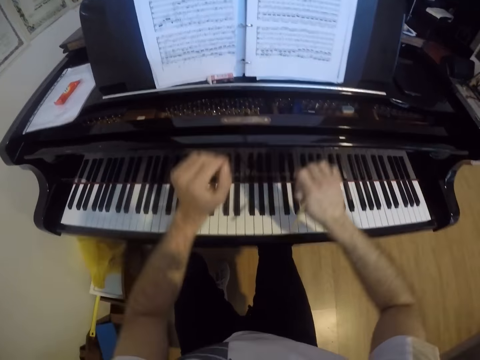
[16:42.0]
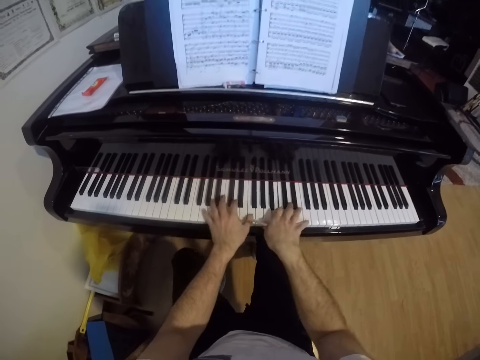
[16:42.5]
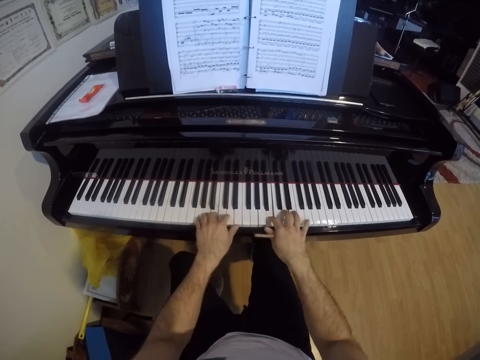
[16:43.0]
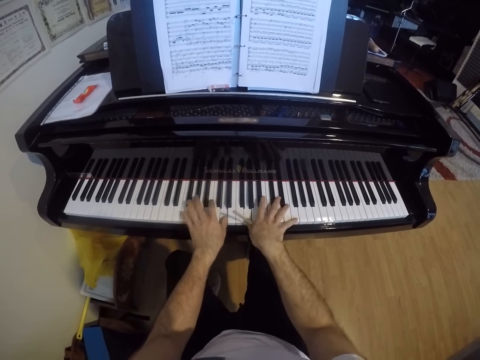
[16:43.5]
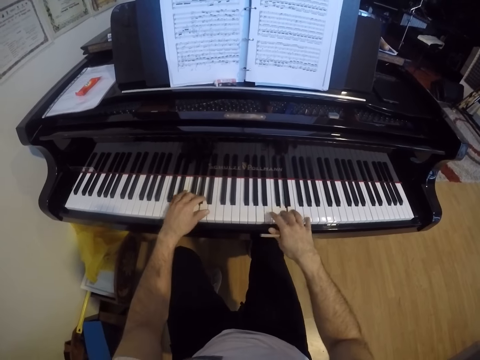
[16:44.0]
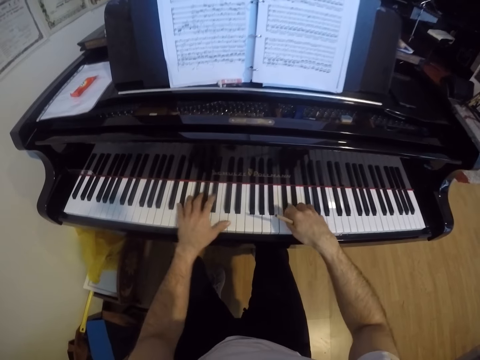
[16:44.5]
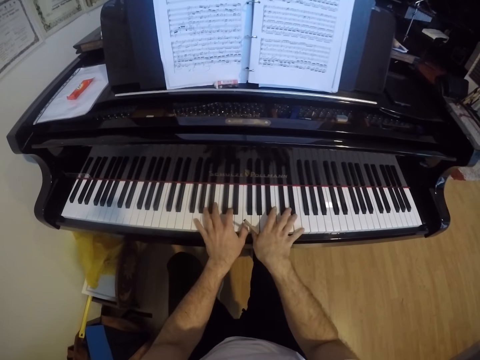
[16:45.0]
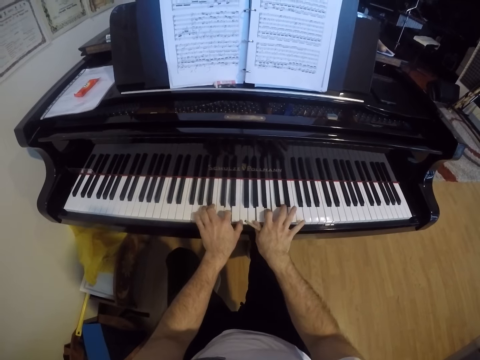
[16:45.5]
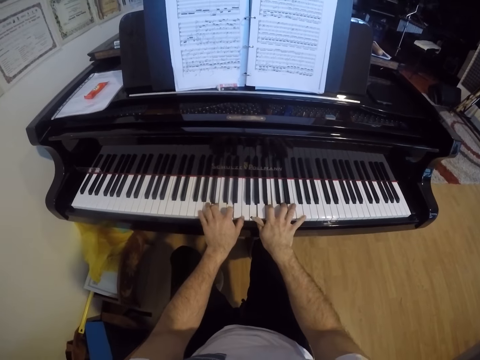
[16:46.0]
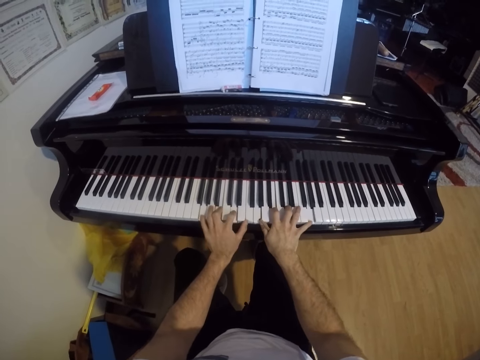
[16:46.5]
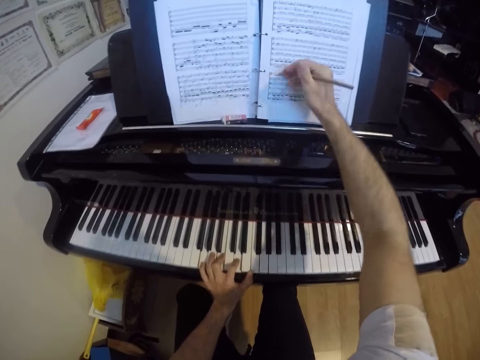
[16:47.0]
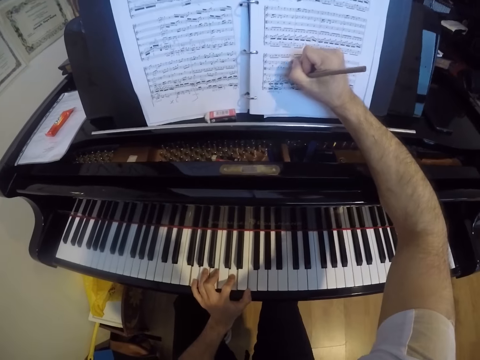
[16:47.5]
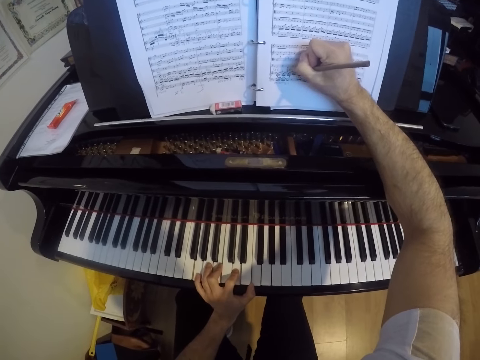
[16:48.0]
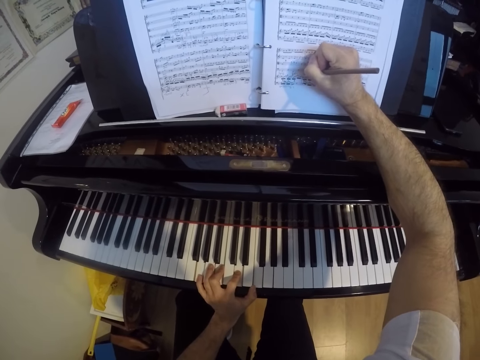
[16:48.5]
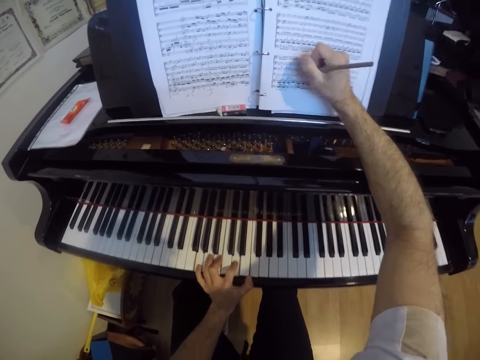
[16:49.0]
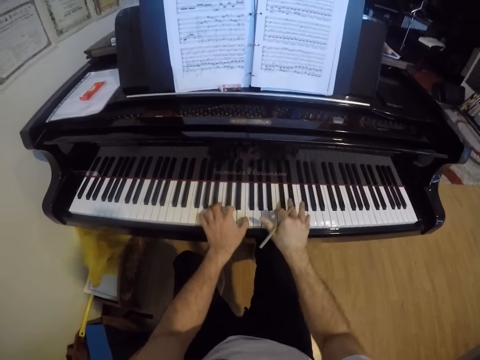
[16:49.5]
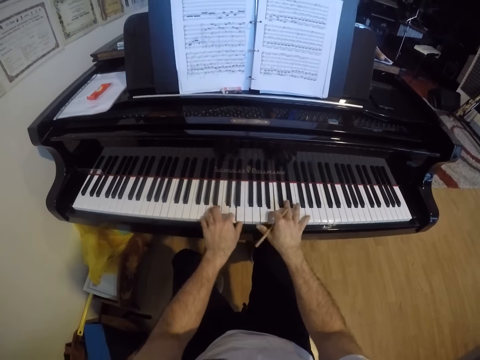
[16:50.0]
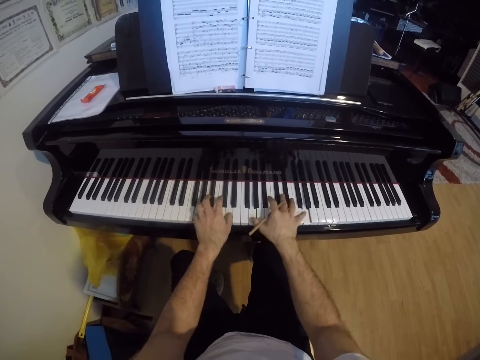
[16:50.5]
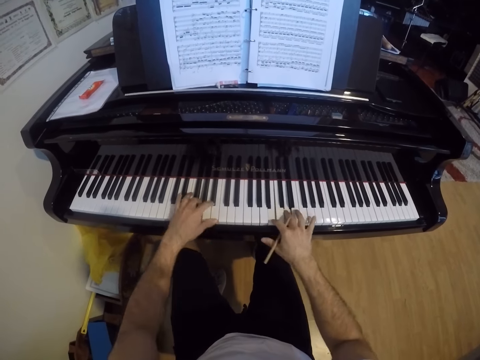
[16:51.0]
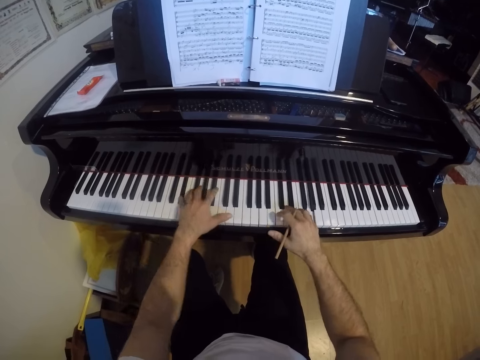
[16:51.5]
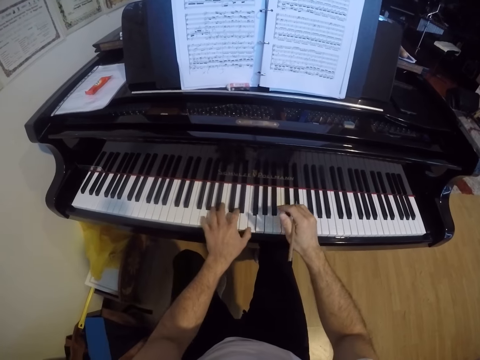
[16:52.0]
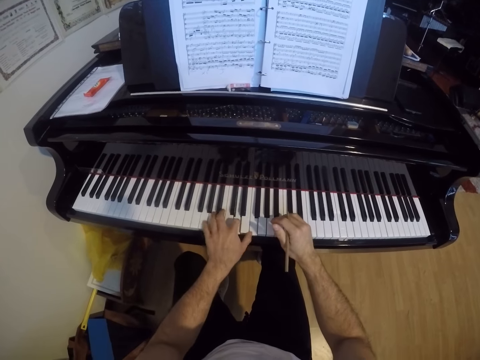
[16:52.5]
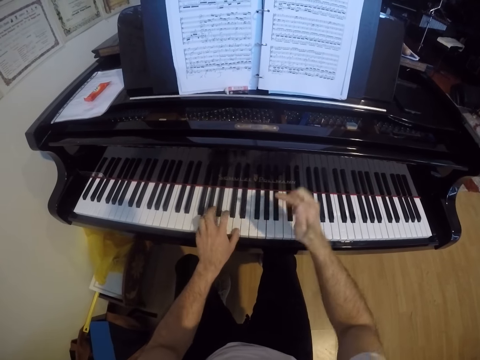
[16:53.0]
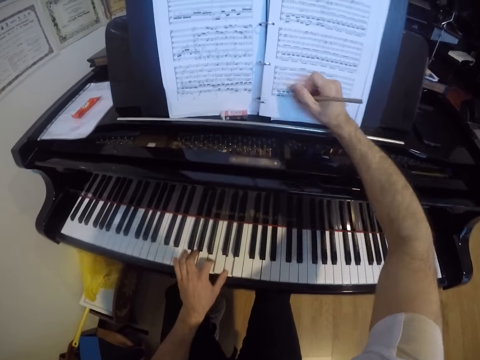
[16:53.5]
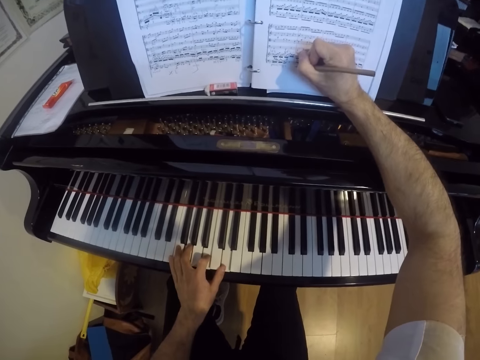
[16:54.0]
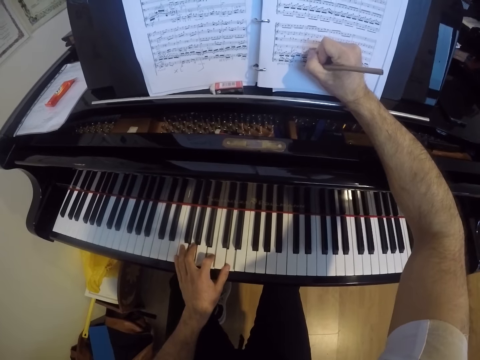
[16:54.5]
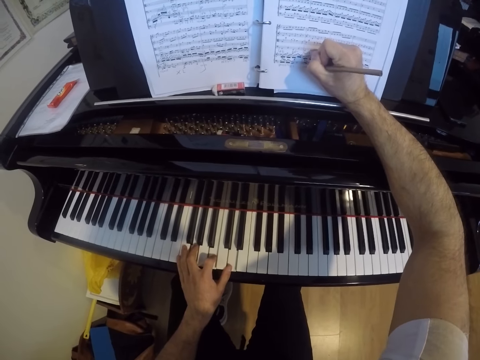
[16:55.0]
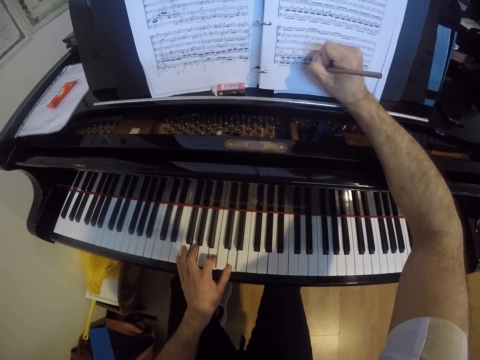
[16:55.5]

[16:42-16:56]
The camera wearer plays the piano with both hands. He writes on the score sheet with the pencil in his right hand. He plays the piano with both hands. He writes on the score sheet with the pencil in his right hand.

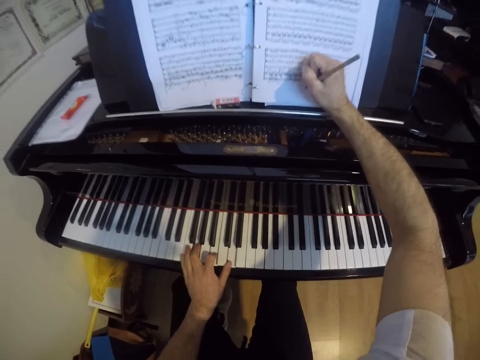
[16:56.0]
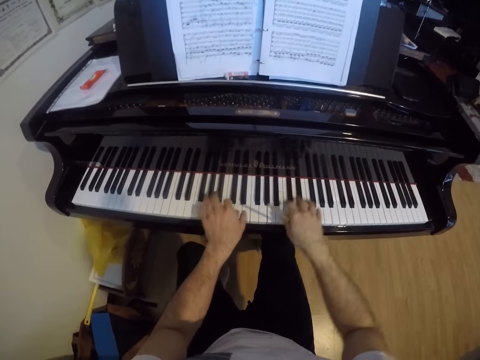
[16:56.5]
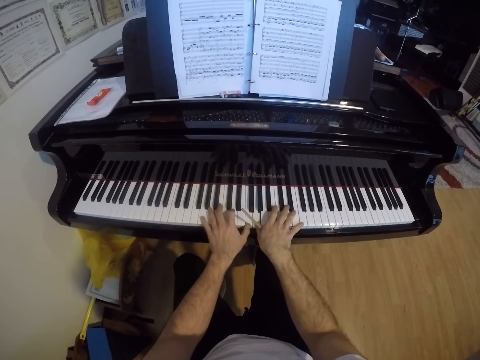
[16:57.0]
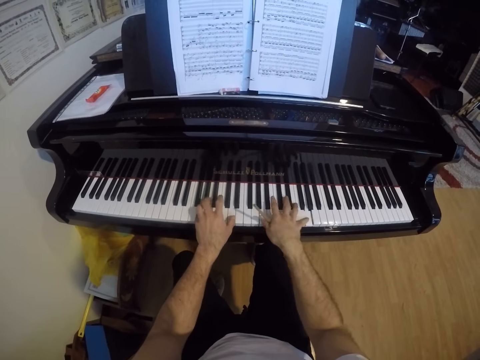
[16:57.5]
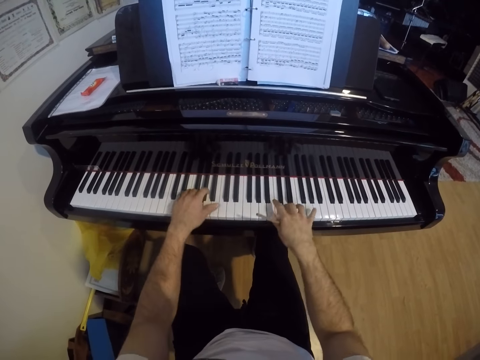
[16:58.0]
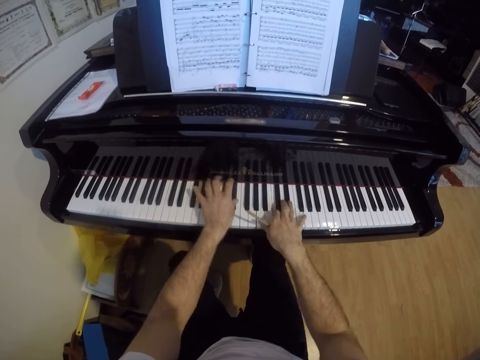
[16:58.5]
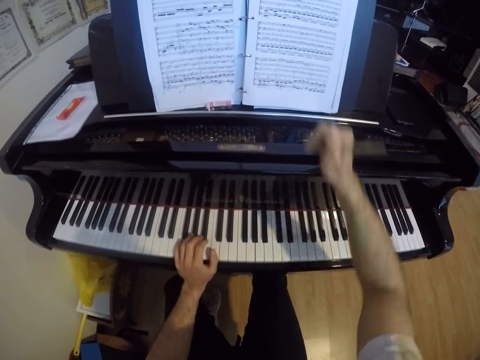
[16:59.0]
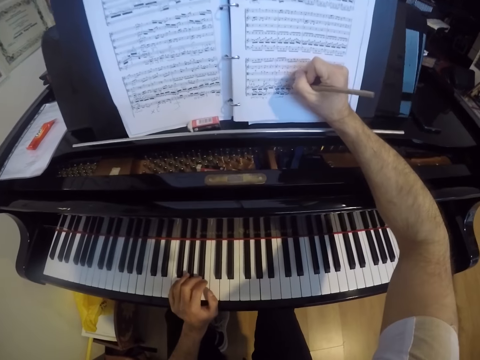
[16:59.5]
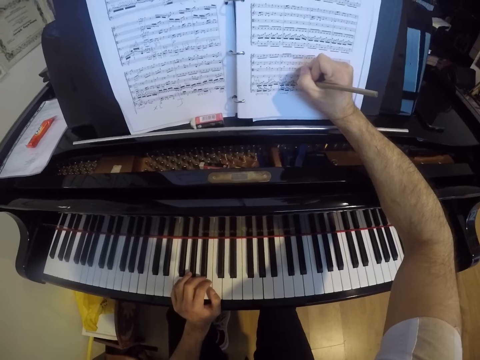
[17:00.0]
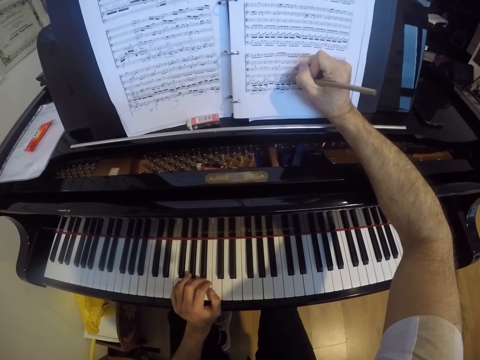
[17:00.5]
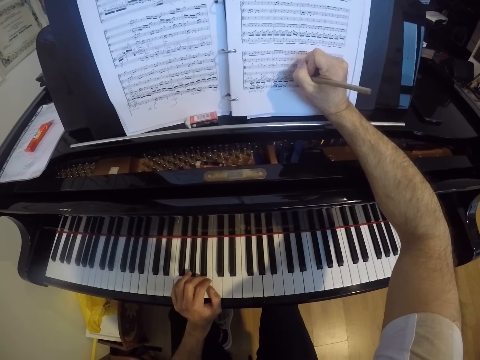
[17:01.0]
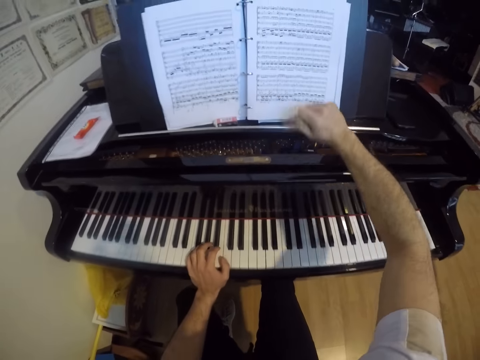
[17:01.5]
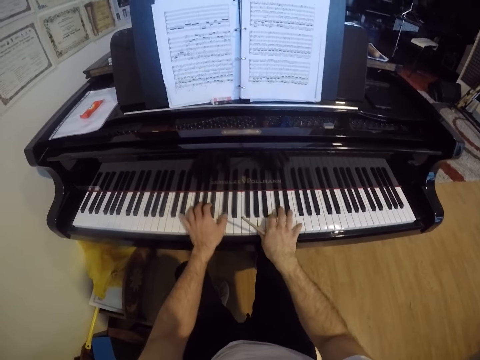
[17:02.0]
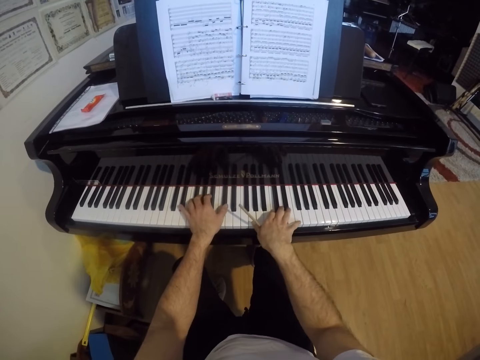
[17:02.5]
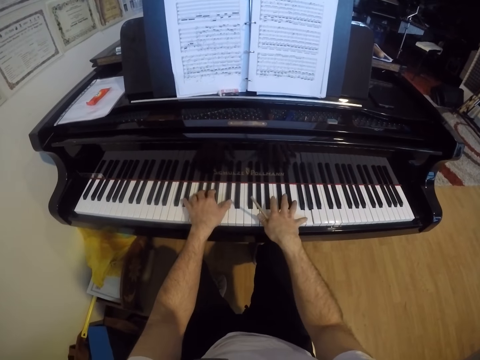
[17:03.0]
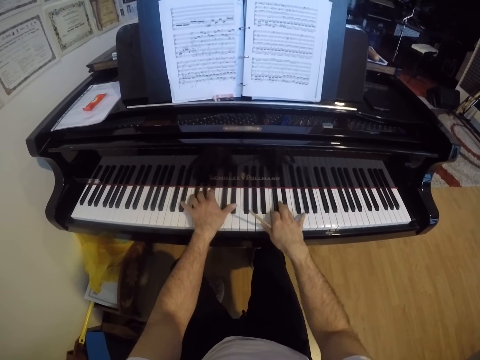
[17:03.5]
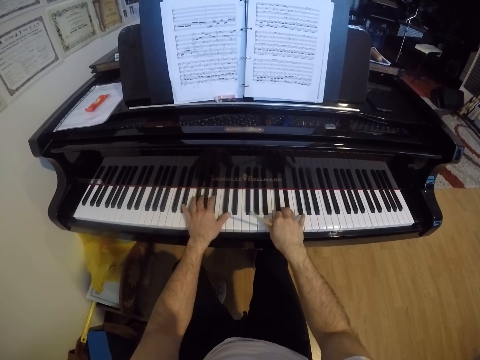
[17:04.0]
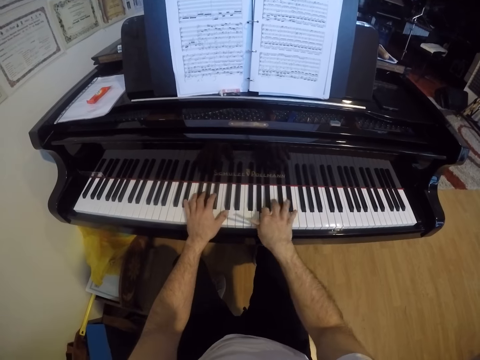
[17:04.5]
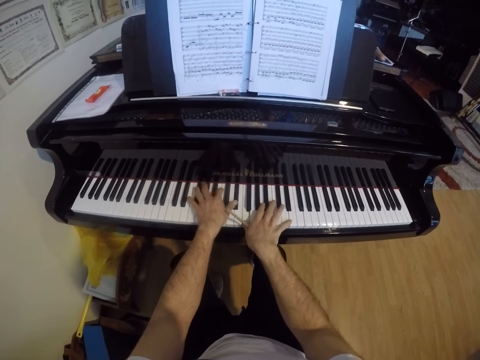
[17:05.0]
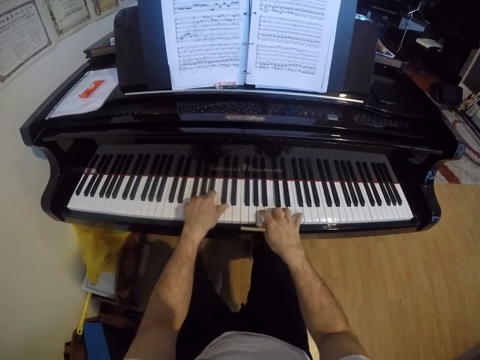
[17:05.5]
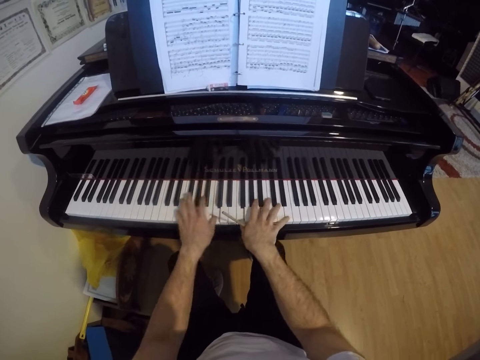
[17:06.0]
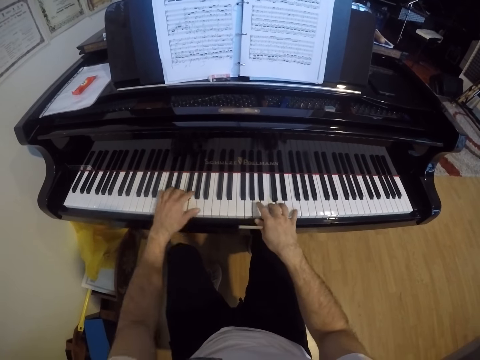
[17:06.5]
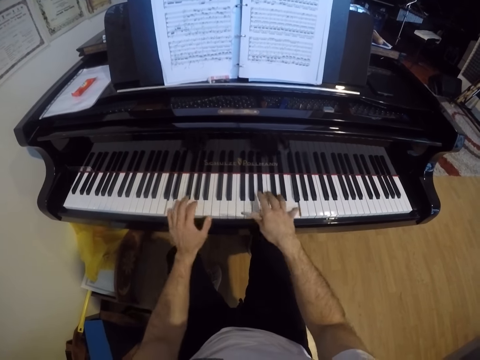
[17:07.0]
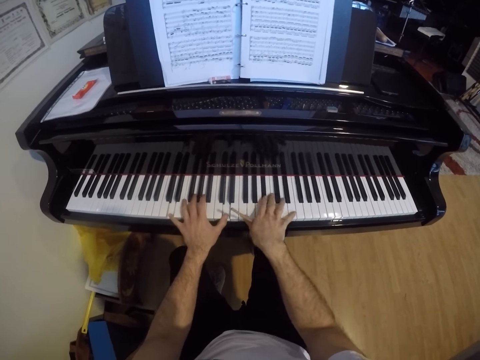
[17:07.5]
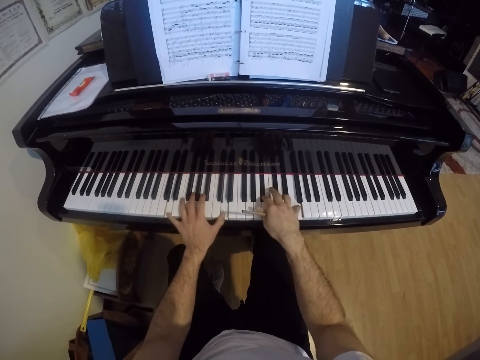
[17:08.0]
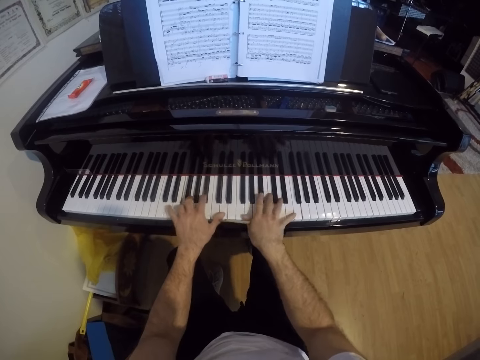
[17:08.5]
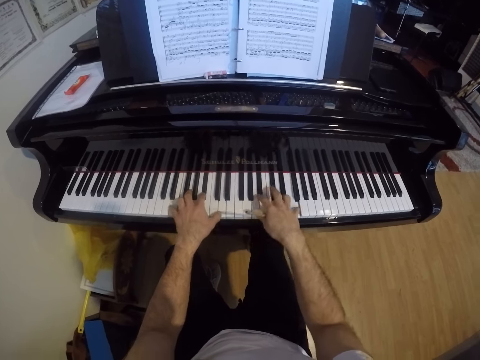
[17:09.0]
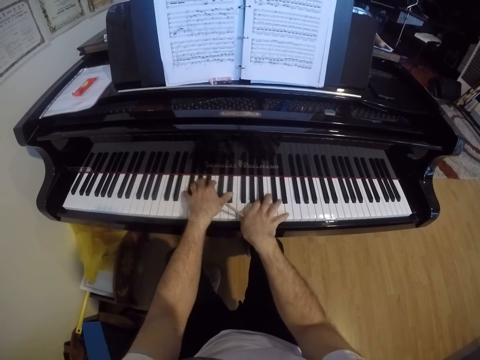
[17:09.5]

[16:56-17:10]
The camera wearer plays the piano with both hands. He writes on the score sheet with the pencil in his right hand. He plays the piano with both hands.
